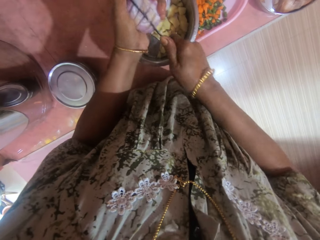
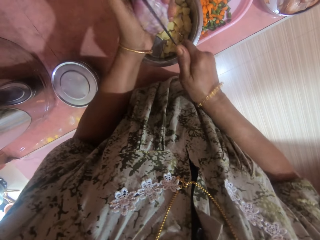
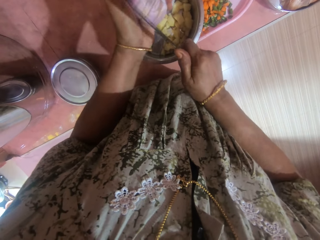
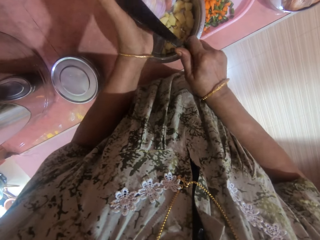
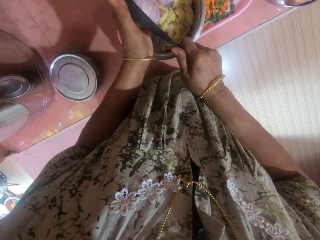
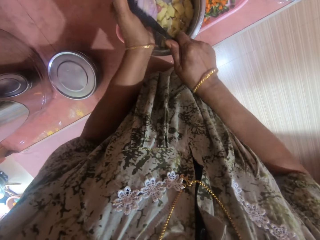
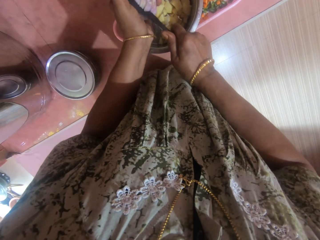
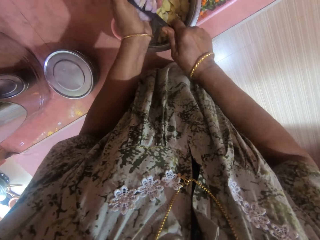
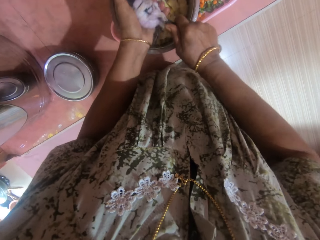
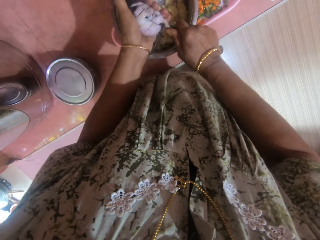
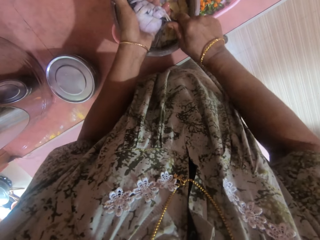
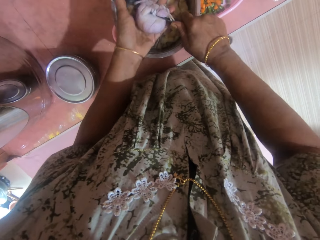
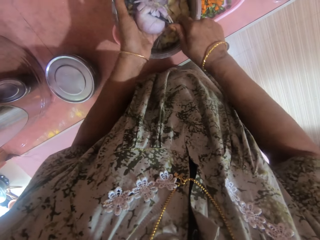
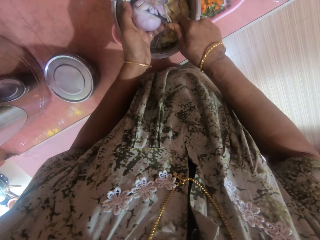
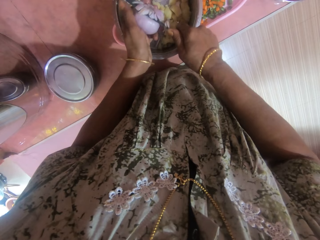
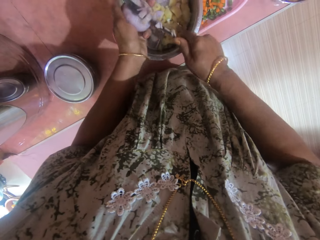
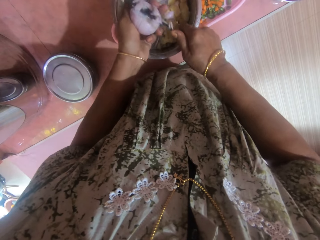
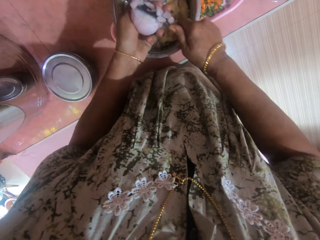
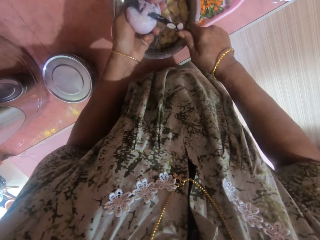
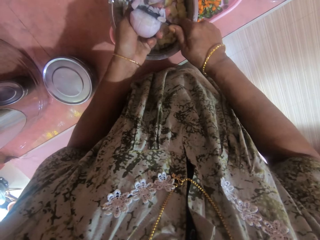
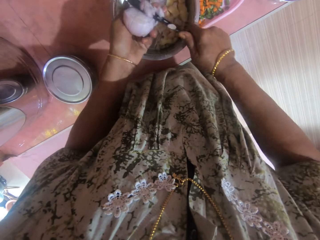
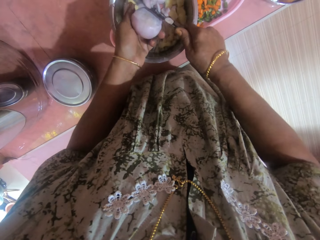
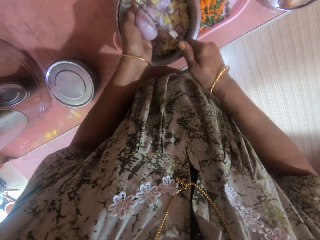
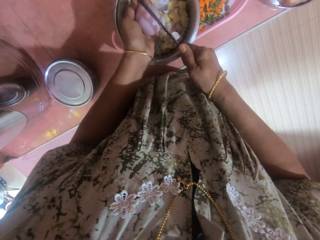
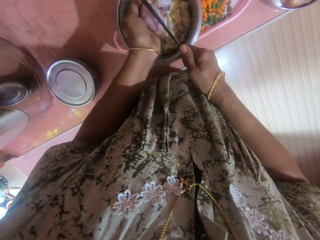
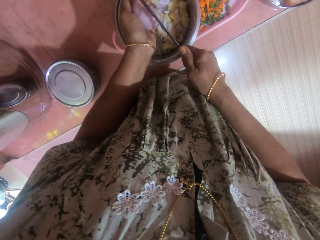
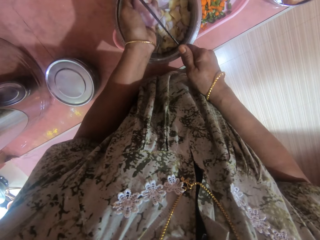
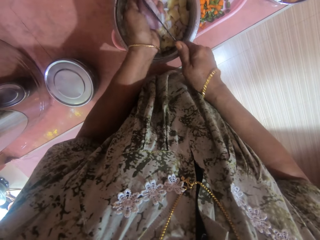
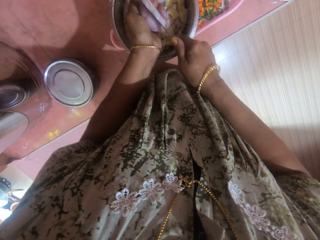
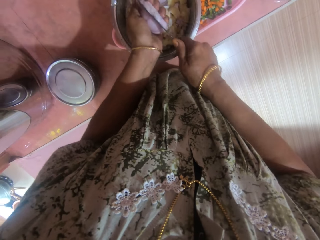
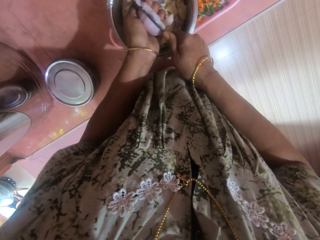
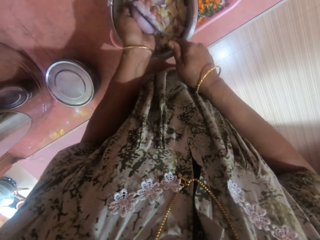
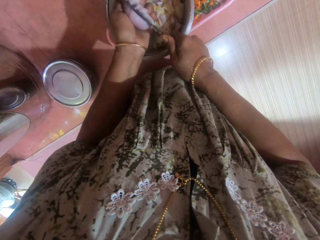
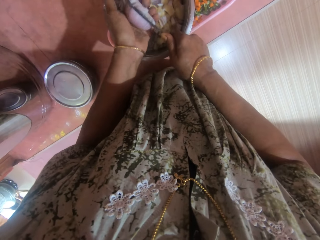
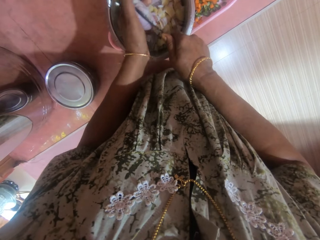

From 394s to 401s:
The camera wearer slices the onion into the bowl.

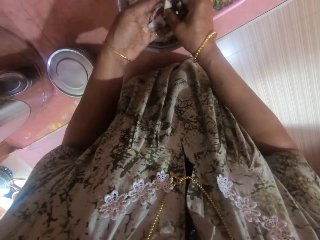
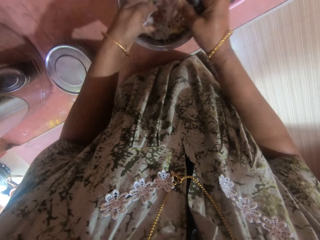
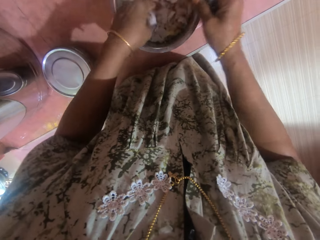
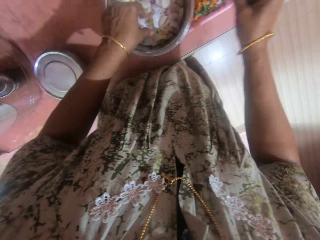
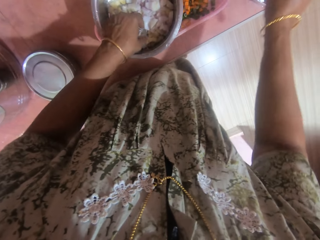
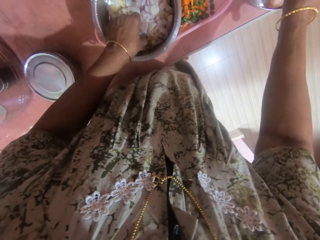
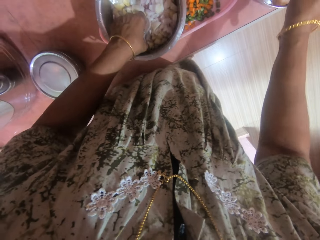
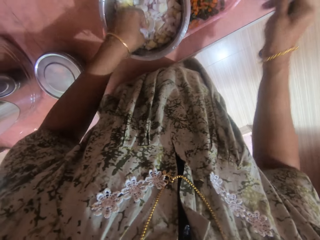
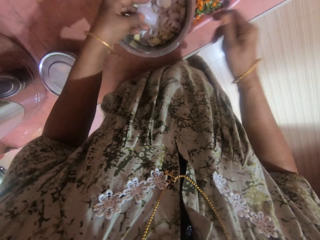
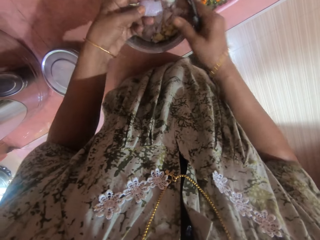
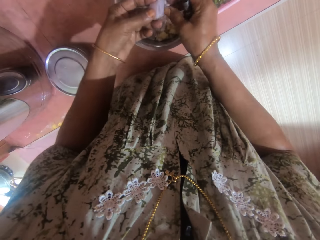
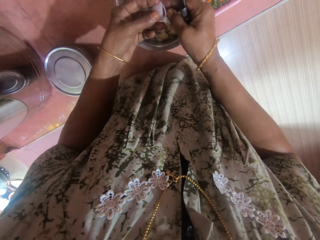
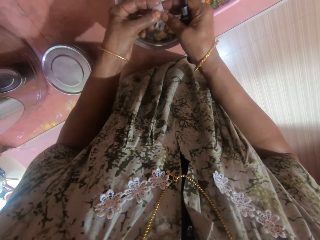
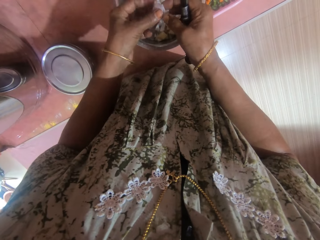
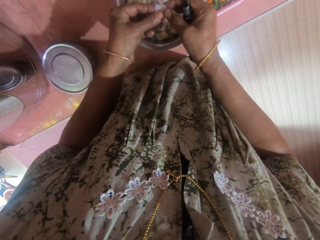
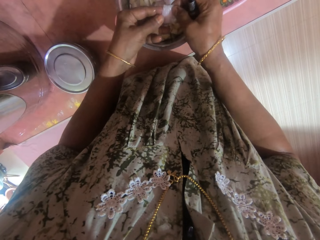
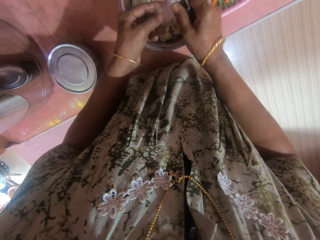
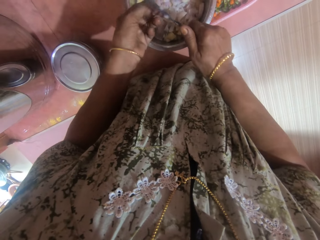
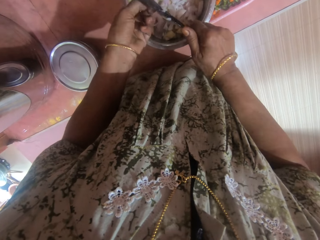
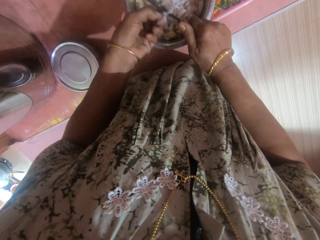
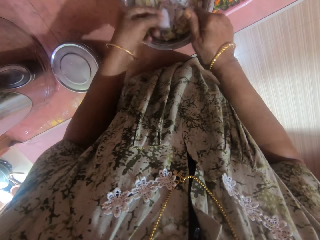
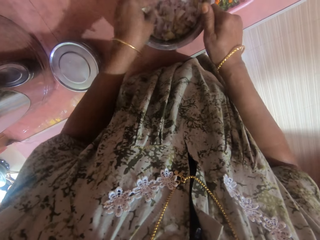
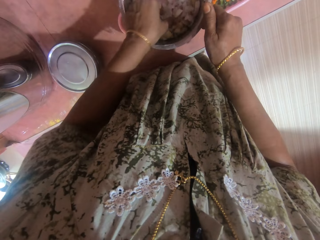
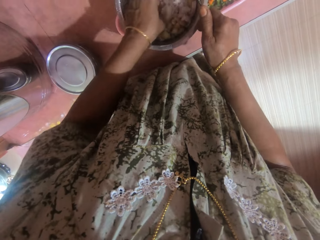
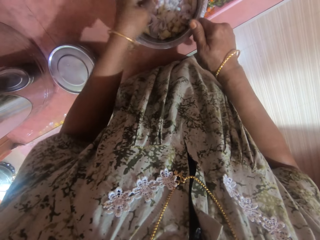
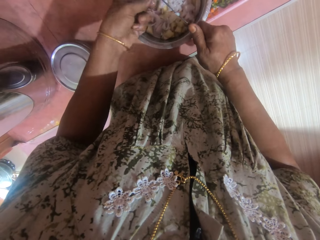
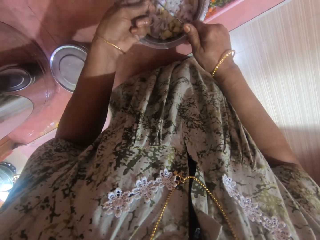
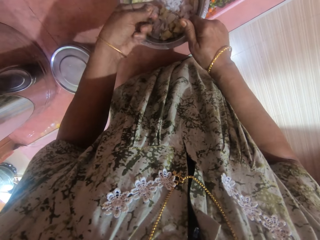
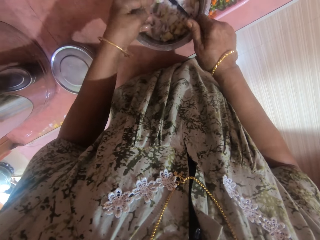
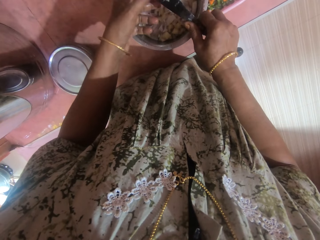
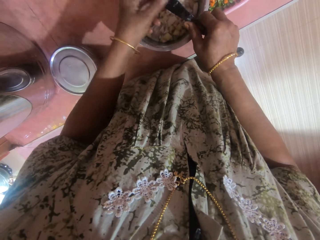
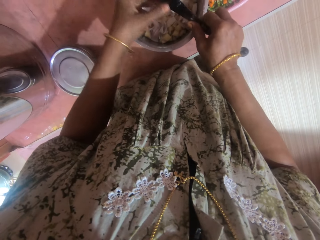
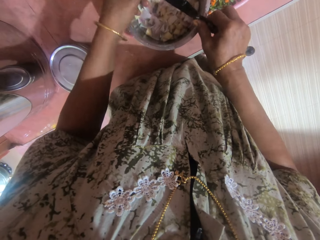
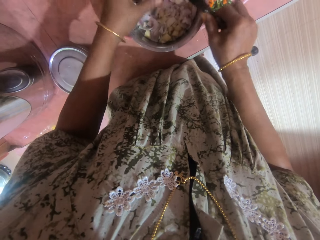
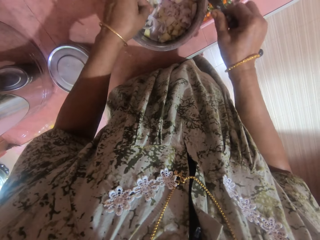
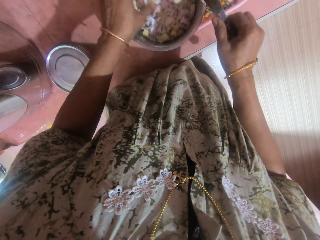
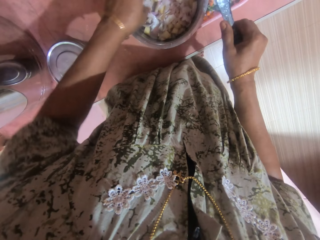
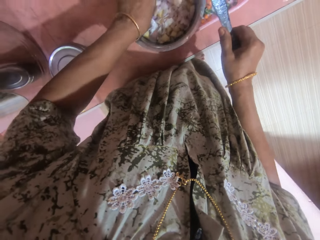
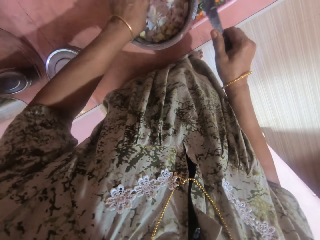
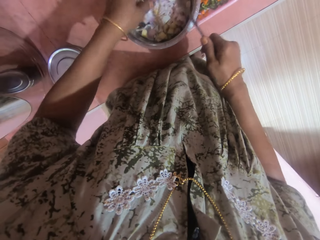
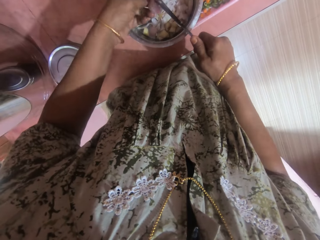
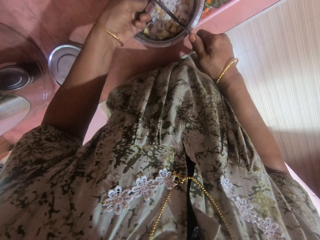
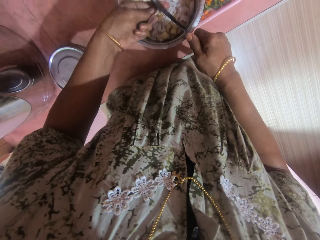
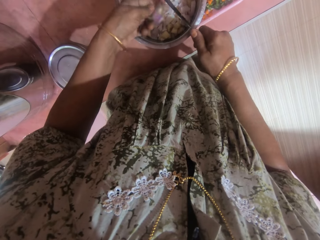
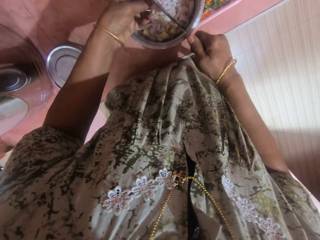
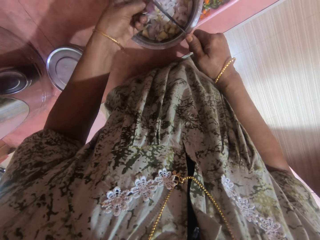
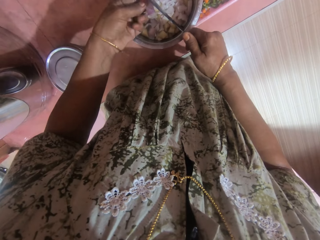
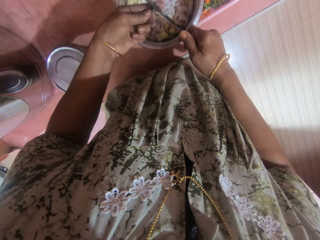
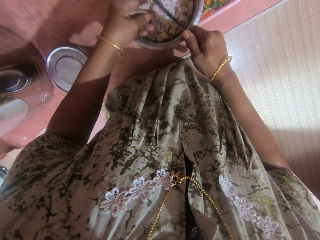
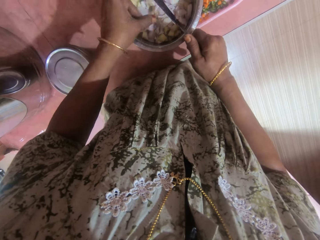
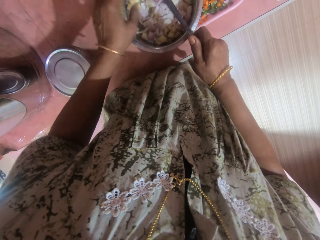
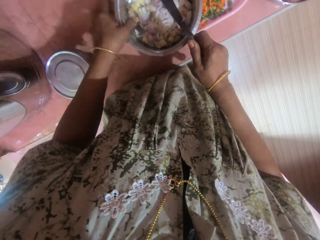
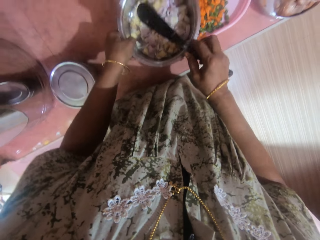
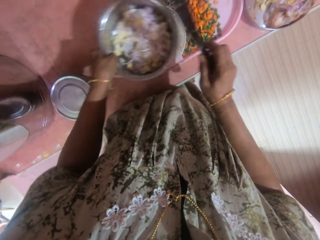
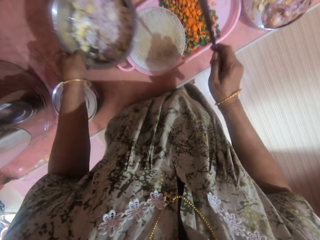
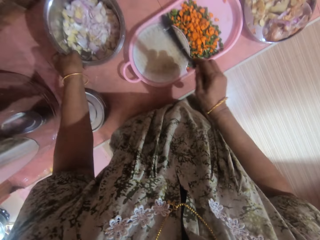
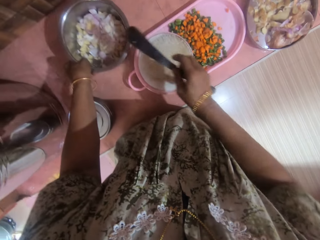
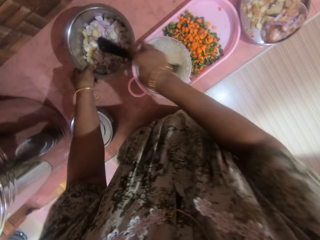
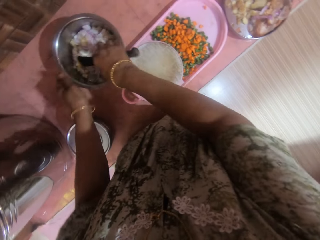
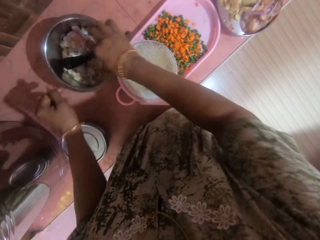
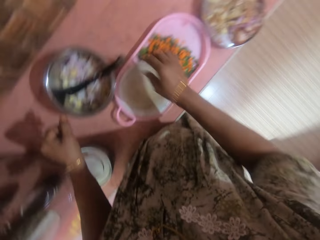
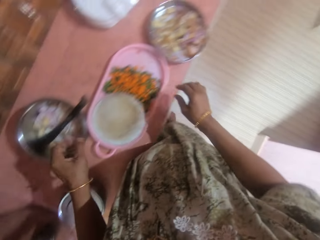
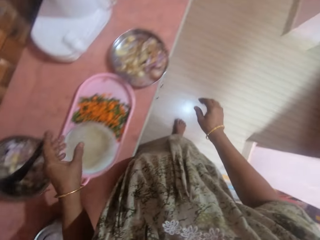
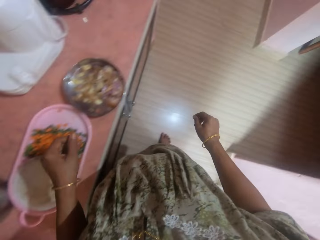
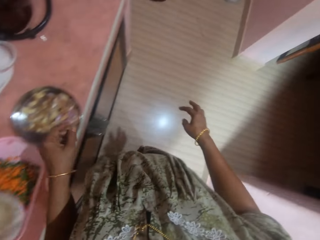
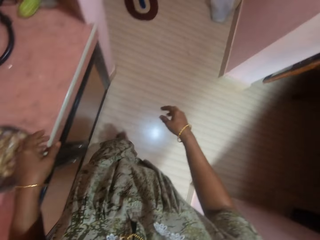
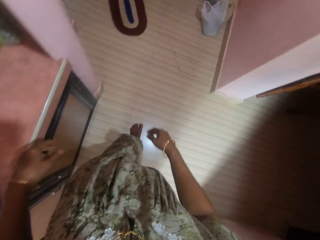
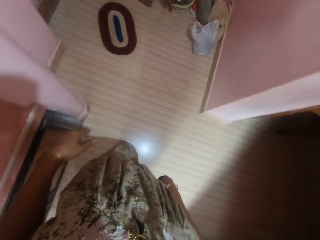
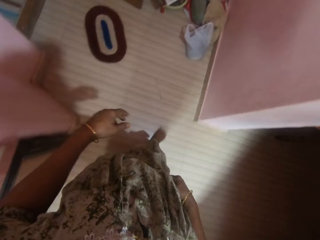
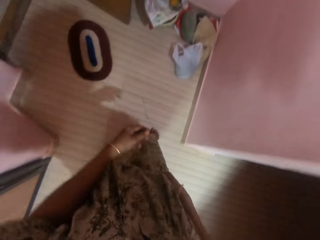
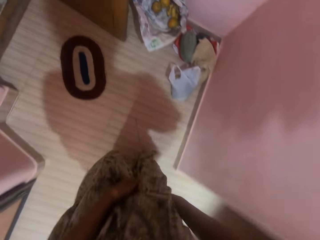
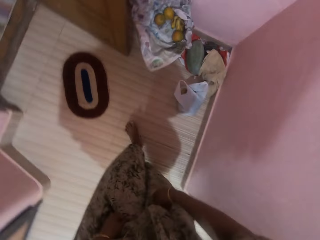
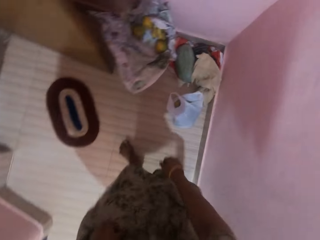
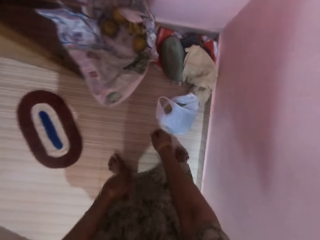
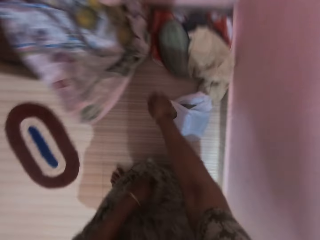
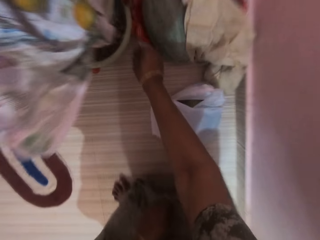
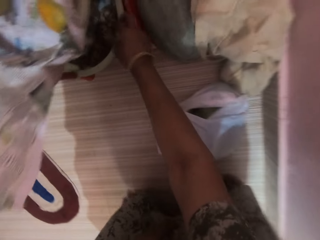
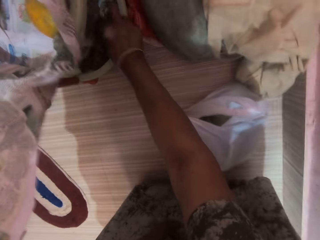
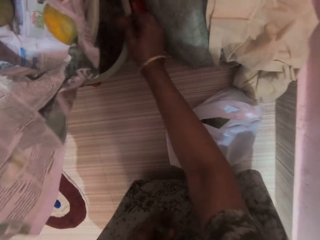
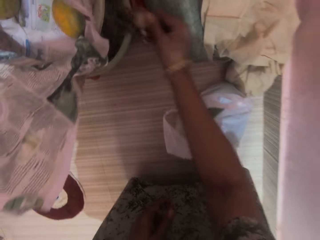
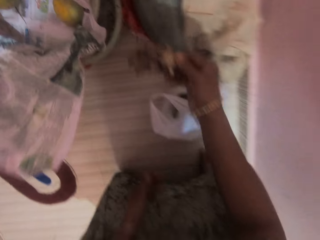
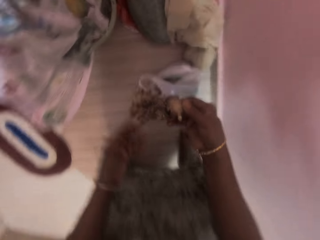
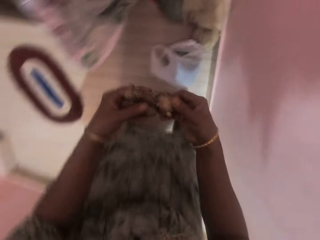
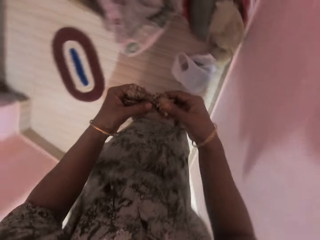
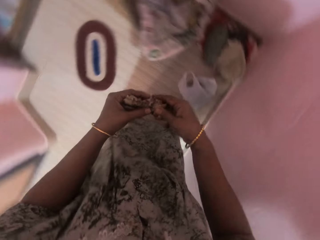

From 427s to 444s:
The camera wearer puts a piece of onion aside. They pick an onion from the bowl. They slice the onion with the knife. They pick an onion from the bowl. They slice the onion with the knife. They clear the knife. They pick an onion from the bowl. They slice the onion with the knife. They put a cooking pot aside. They move the bowl from the tray to the table. They put the knife inside the bowl. They walk in the room. They take ginger from a bucket.
